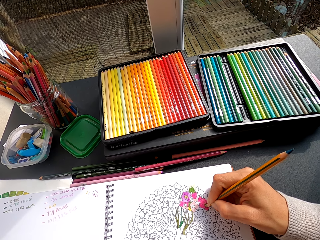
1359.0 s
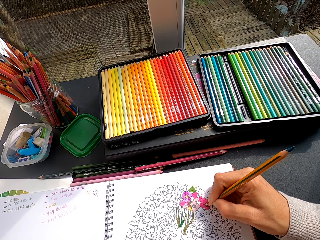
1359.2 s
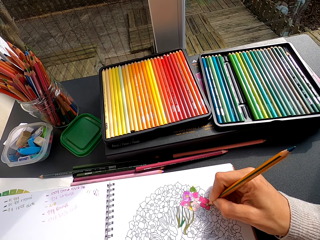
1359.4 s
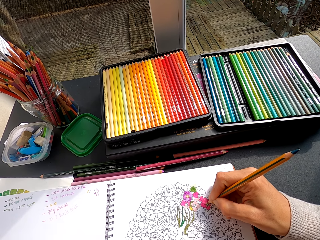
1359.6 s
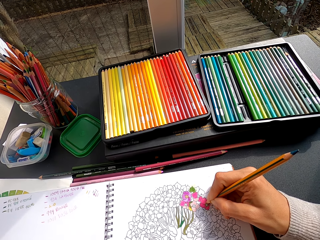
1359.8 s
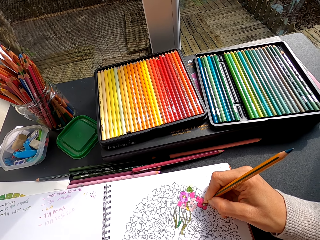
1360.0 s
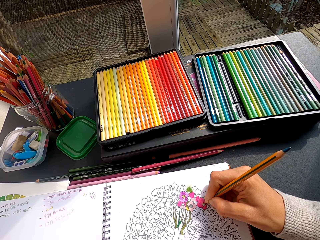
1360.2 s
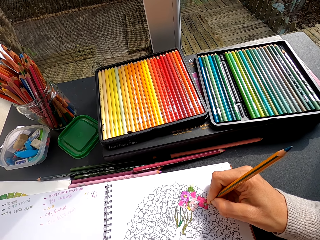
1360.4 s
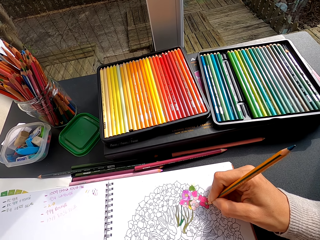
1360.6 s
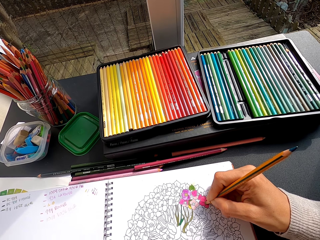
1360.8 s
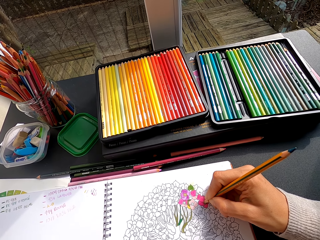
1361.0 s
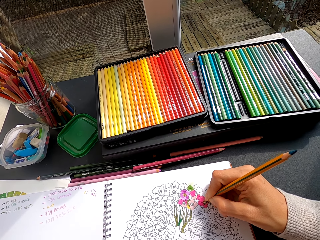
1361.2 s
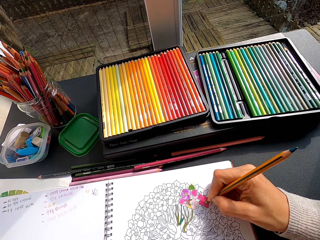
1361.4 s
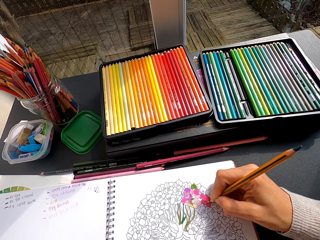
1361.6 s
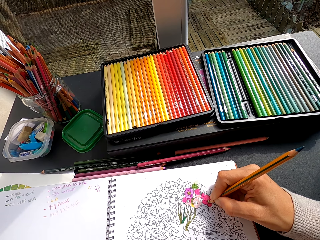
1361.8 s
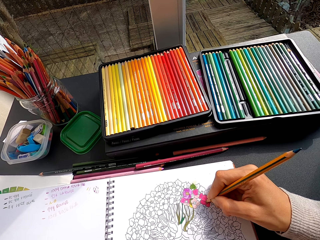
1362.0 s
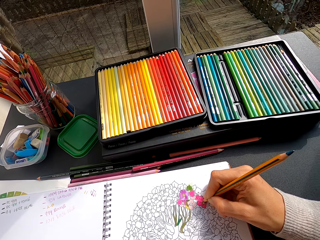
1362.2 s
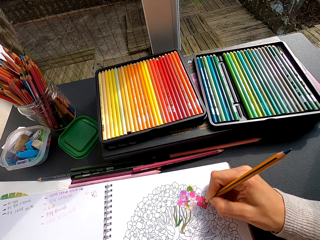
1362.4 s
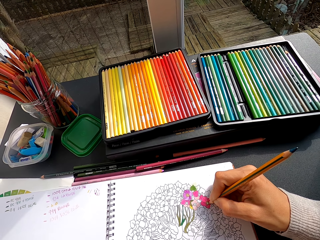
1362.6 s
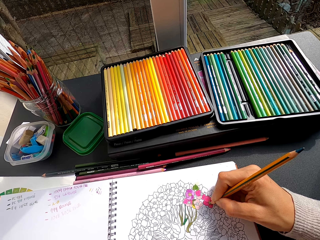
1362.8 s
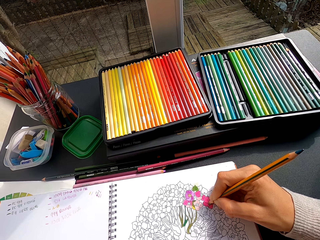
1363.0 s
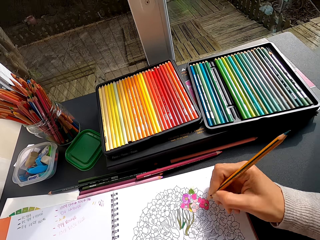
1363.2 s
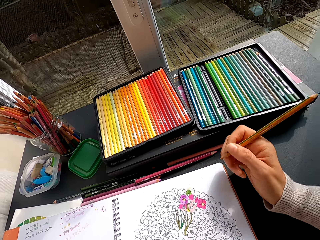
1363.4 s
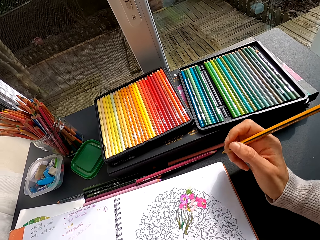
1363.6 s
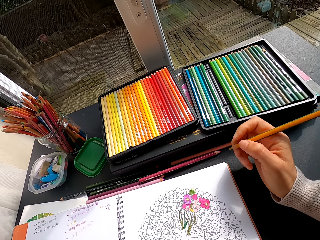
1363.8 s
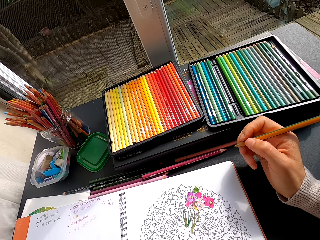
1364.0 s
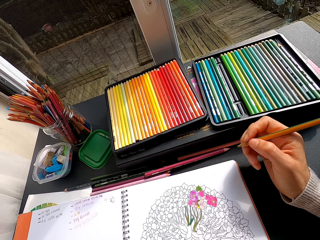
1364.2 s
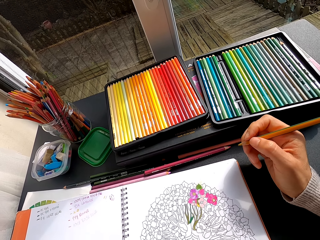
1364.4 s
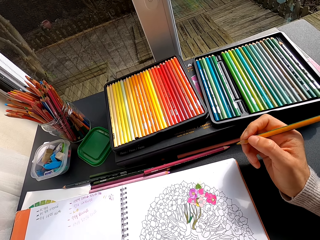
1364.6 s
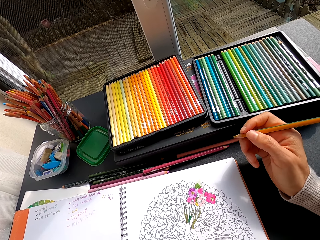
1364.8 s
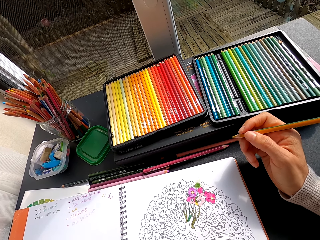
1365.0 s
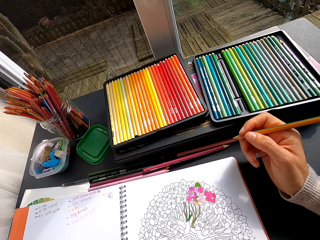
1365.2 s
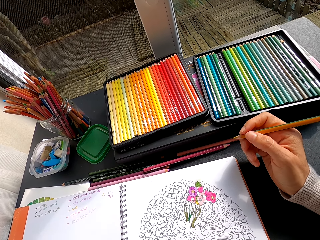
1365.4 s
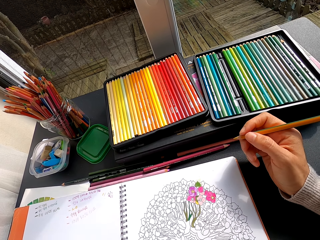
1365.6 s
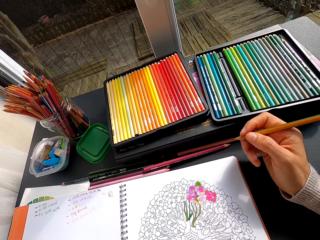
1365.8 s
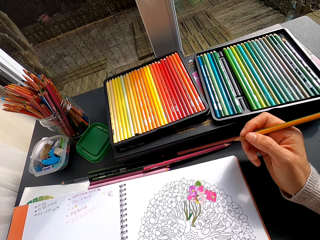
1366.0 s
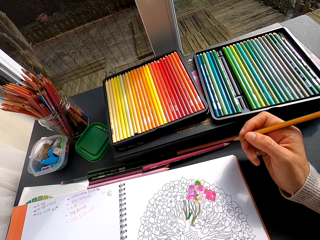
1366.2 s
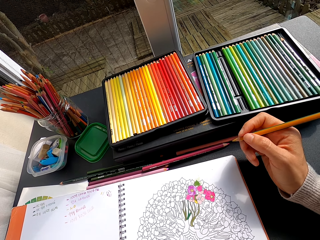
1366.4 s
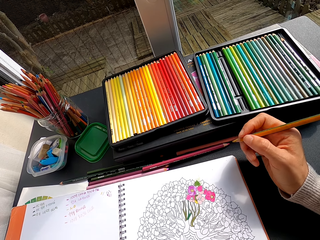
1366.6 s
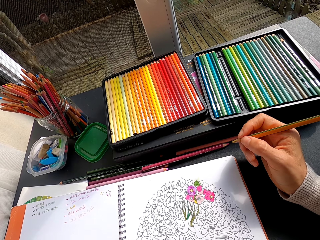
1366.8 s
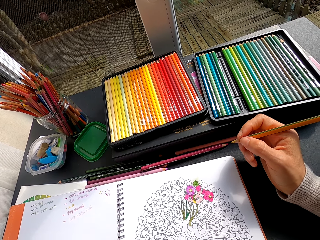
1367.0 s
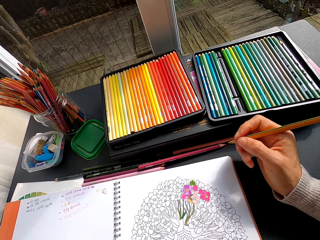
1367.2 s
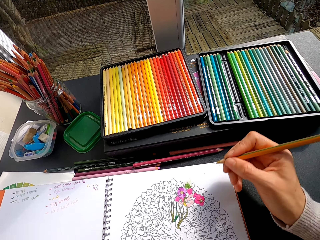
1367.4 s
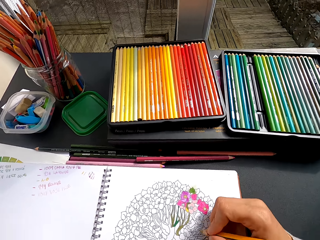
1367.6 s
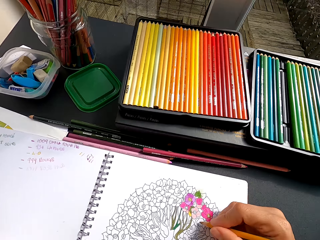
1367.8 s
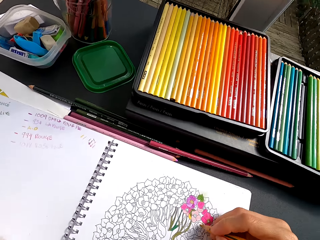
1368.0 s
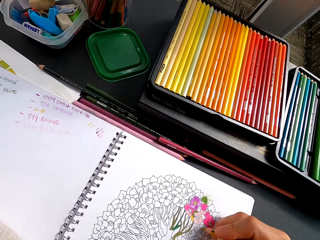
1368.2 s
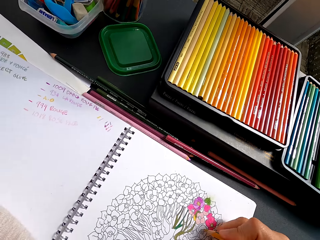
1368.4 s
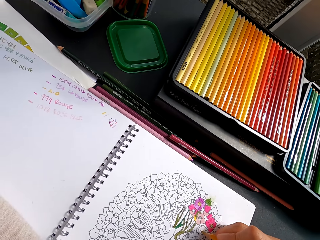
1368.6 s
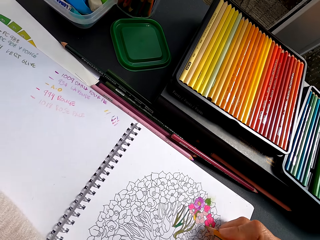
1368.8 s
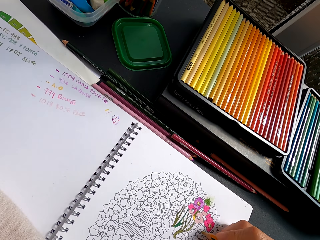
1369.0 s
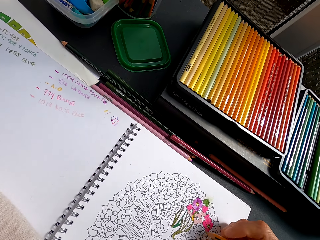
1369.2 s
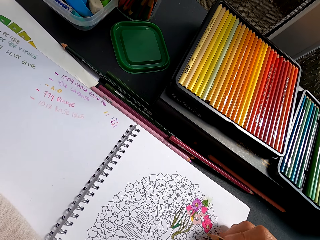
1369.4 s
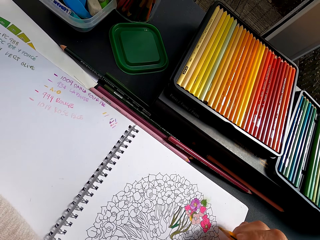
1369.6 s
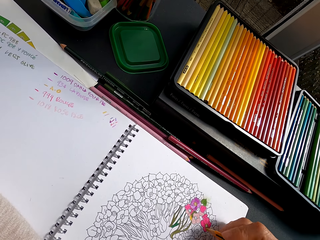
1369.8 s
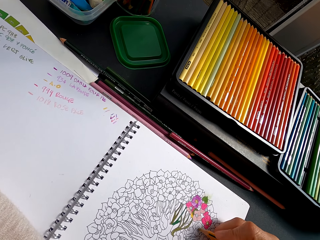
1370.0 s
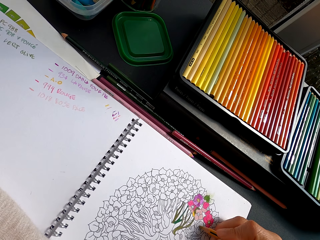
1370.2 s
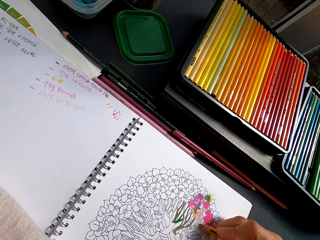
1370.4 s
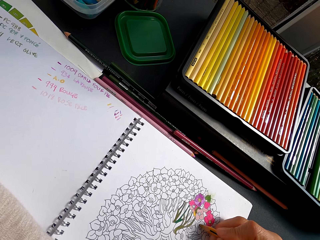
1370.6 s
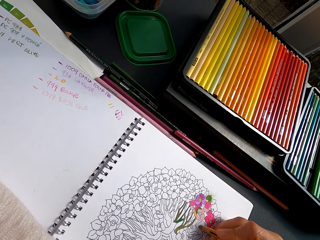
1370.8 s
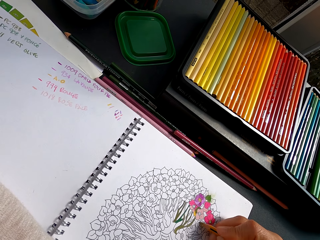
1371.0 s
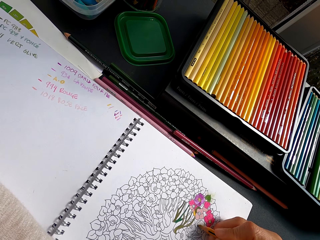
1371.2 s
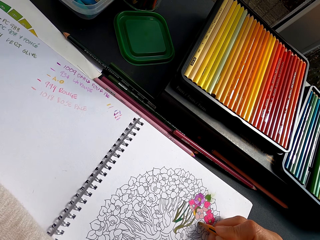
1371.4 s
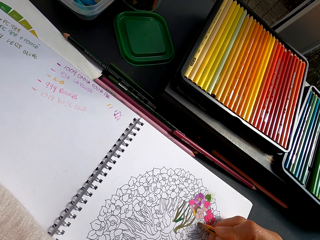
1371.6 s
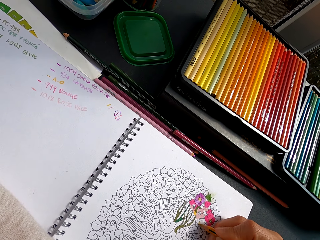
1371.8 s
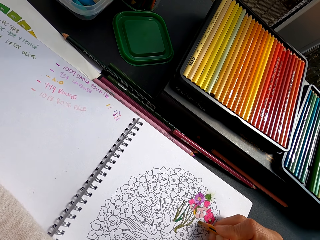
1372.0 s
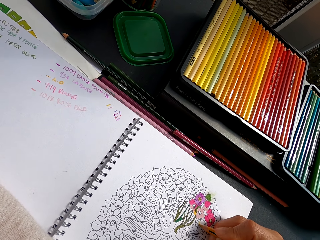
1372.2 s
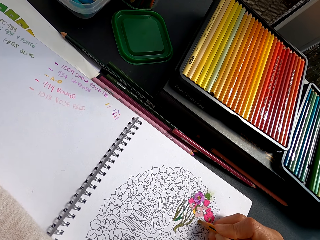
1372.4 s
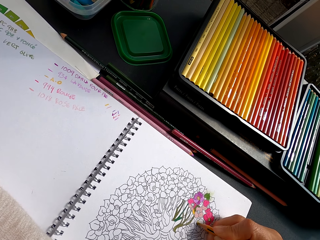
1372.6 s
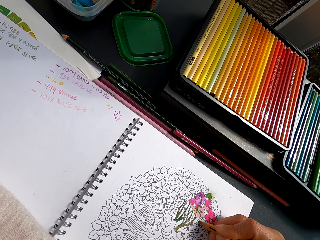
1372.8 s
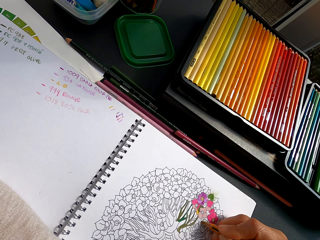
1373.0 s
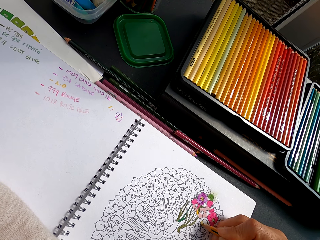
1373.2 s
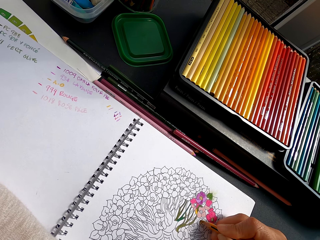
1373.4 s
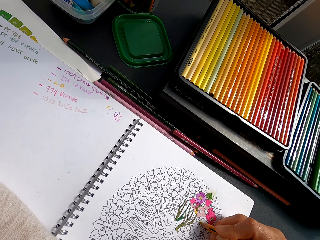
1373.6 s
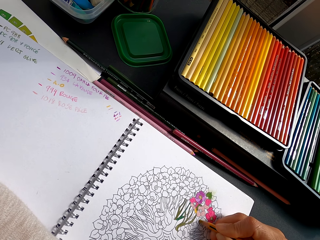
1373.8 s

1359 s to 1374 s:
The camera wearer stares at the drawing. They color the drawing.

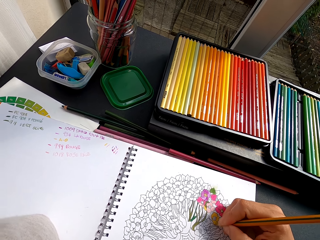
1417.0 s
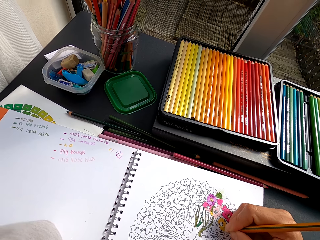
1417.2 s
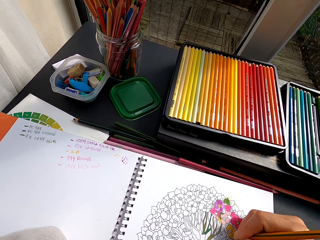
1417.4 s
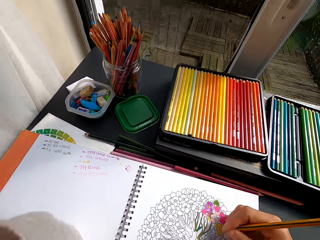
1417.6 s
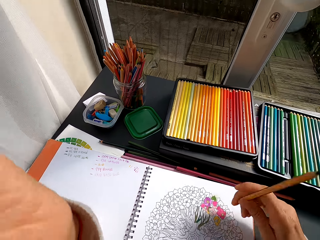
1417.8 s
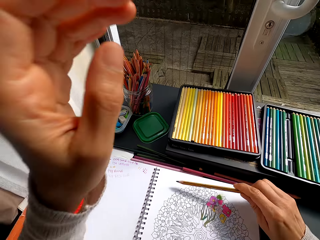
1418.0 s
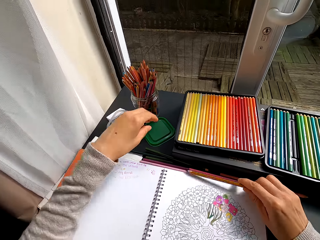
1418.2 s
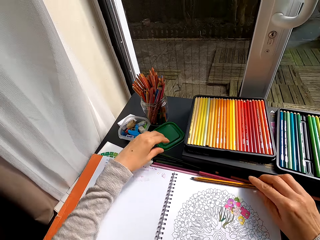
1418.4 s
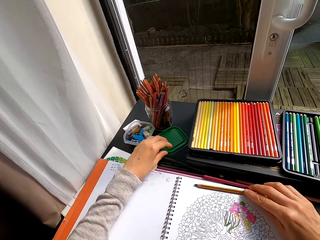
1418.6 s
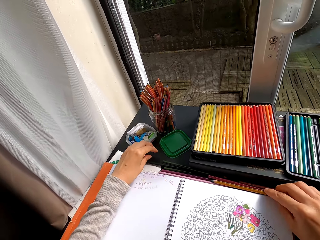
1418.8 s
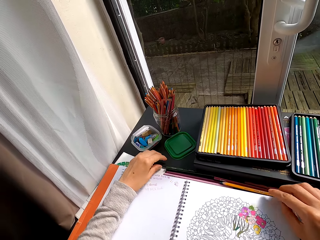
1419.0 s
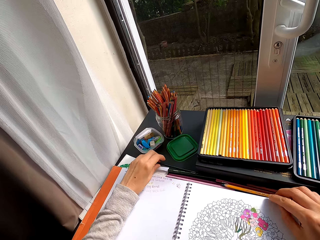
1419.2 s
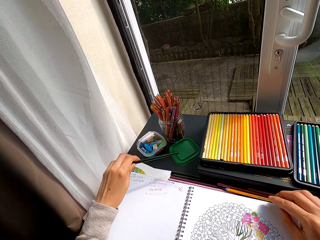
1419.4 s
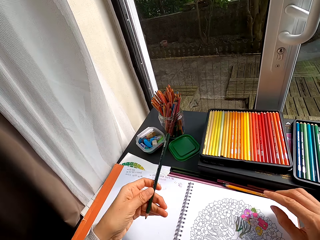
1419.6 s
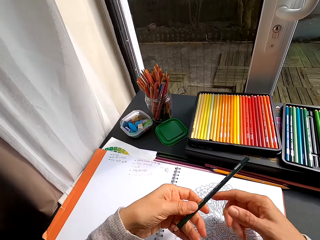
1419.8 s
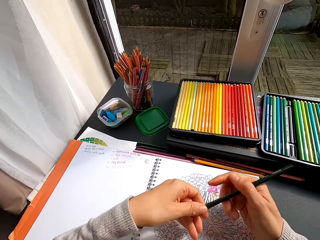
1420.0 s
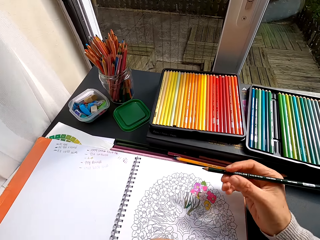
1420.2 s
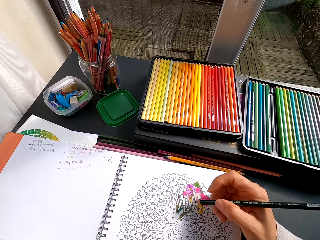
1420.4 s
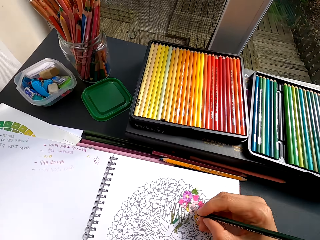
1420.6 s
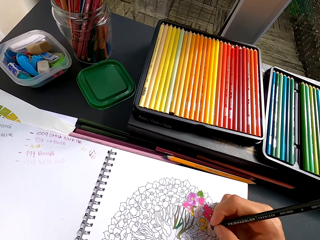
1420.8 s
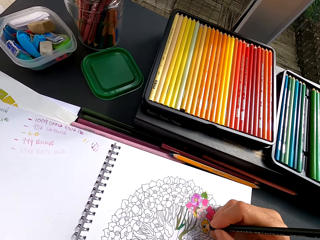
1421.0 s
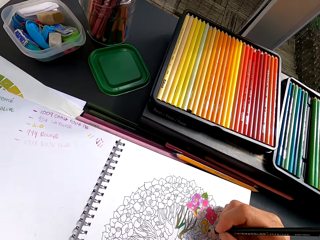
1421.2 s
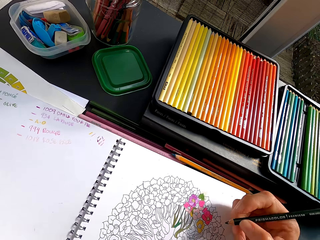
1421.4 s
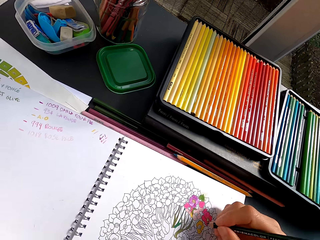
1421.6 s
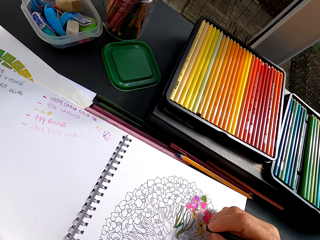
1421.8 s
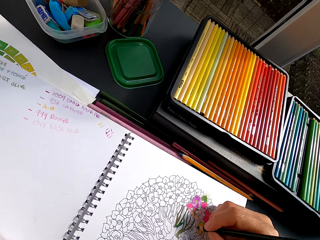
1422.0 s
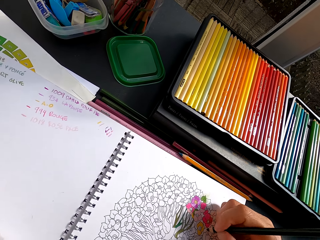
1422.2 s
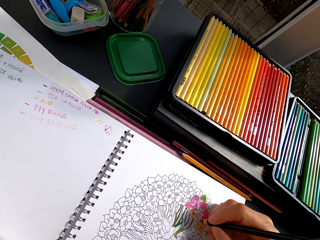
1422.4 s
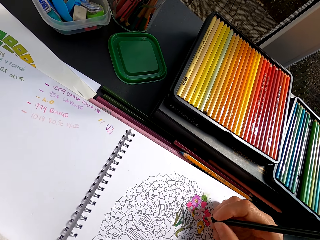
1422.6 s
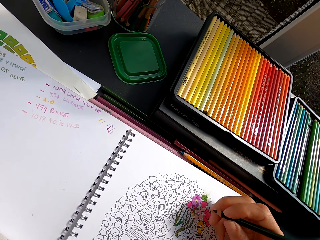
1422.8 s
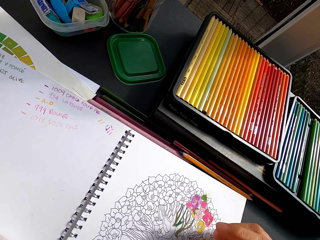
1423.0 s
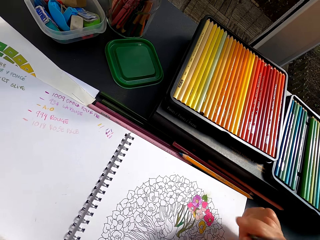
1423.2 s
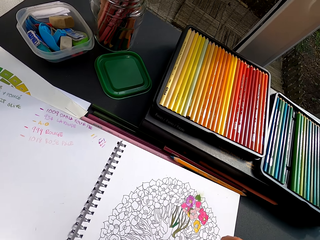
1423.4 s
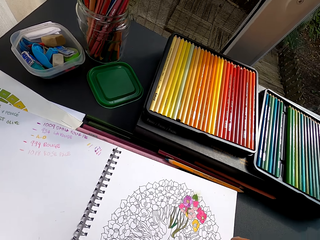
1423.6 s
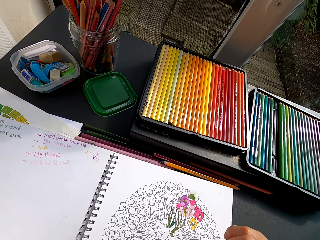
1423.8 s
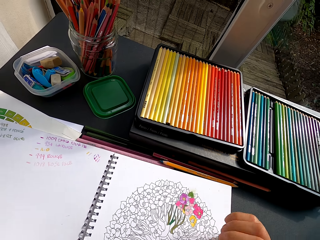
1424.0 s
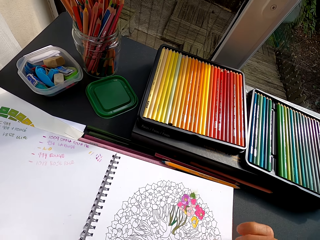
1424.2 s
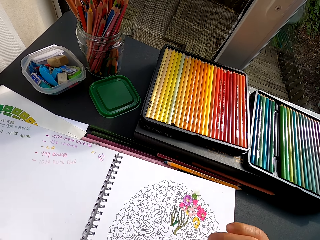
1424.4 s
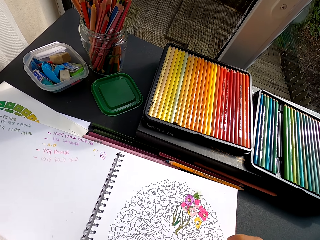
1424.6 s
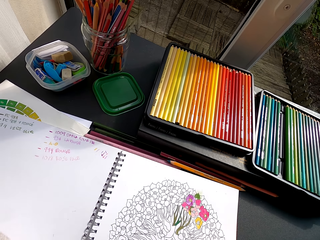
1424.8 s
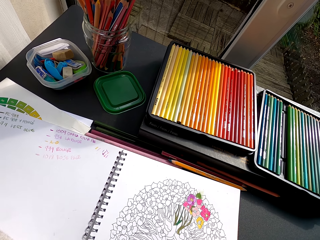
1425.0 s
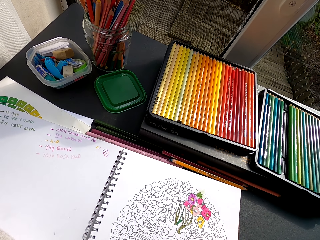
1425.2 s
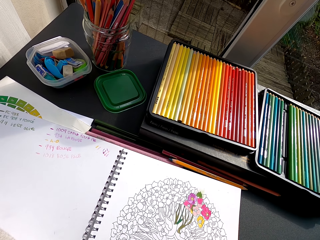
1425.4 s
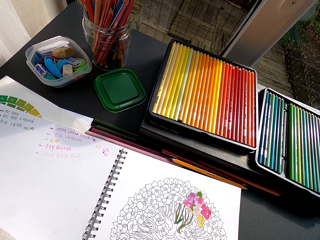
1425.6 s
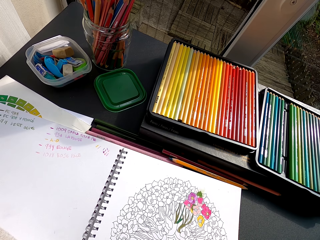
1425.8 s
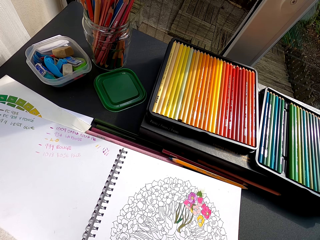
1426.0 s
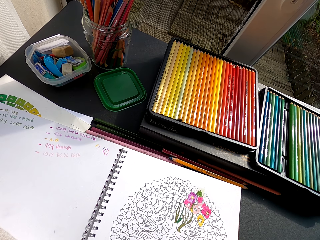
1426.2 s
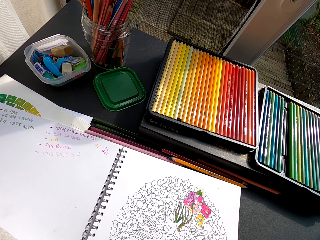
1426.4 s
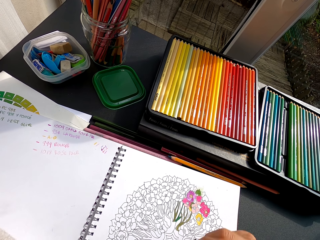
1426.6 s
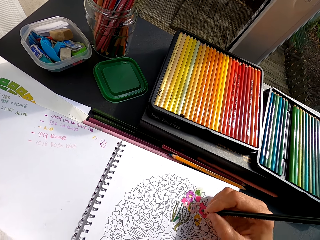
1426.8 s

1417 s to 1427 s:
The camera wearer drops the crayon. They place the pencil crayon on the table. They pick the pencil crayon from the table. They color the image with the crayon. They stare at the drawing.
